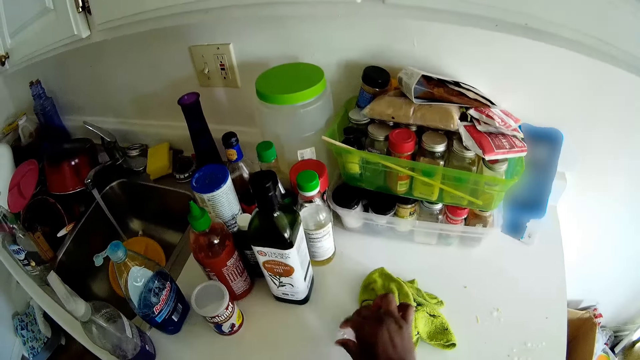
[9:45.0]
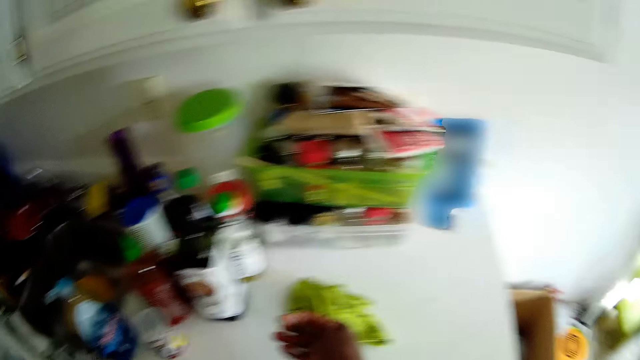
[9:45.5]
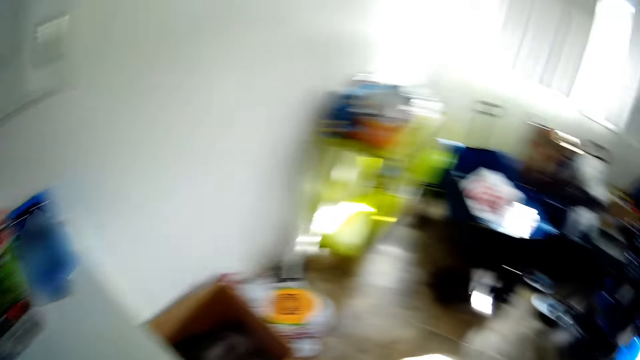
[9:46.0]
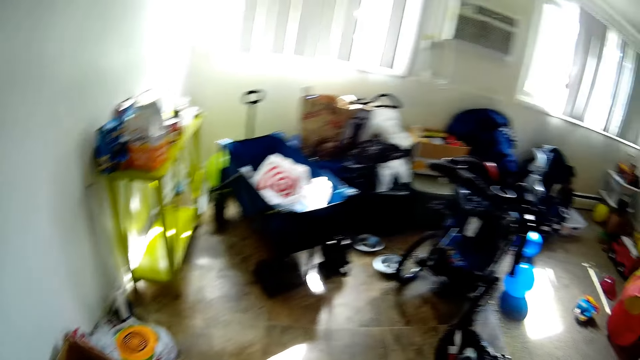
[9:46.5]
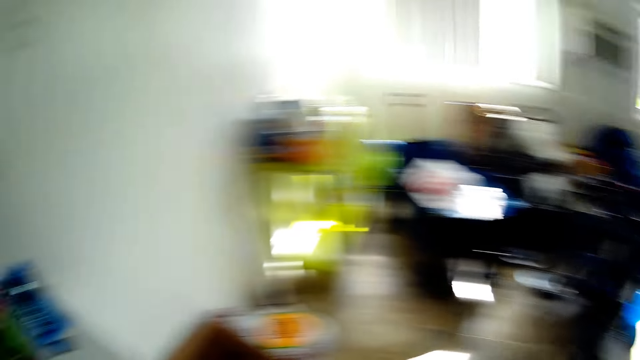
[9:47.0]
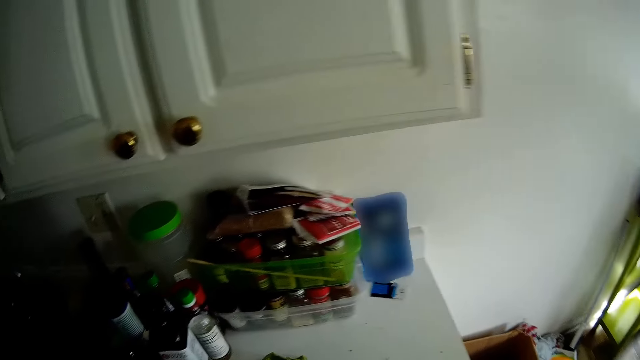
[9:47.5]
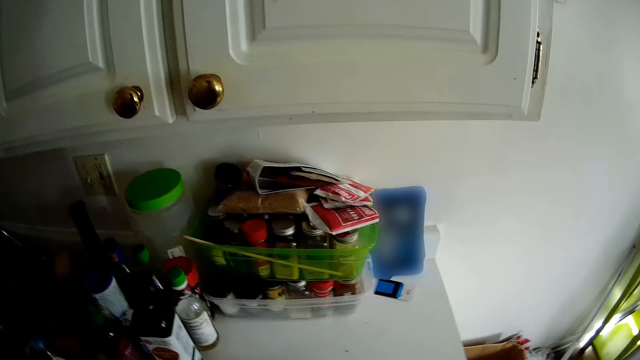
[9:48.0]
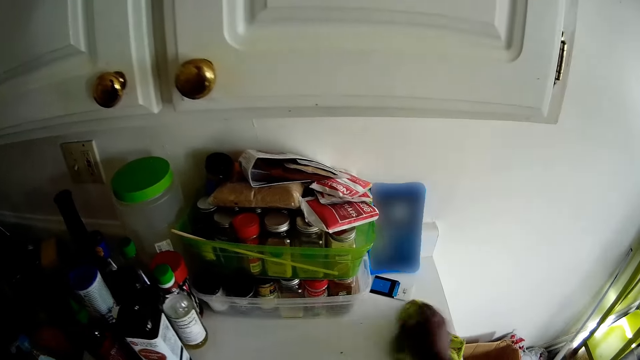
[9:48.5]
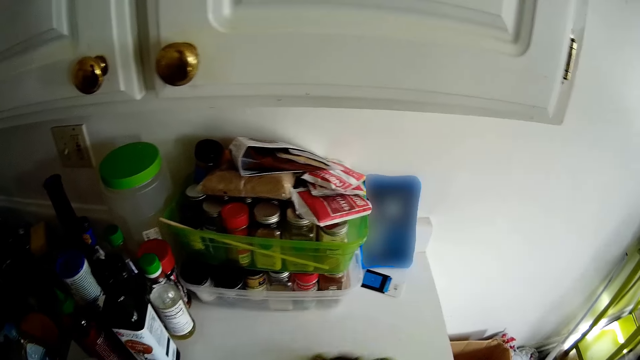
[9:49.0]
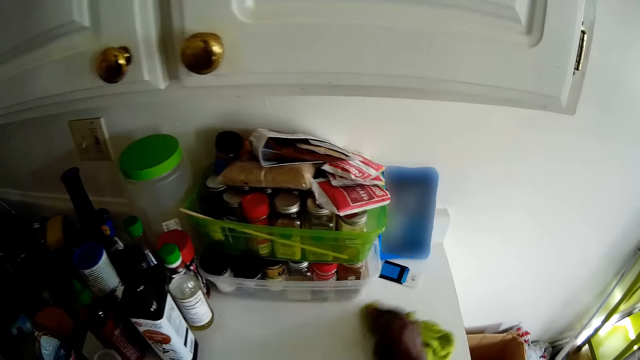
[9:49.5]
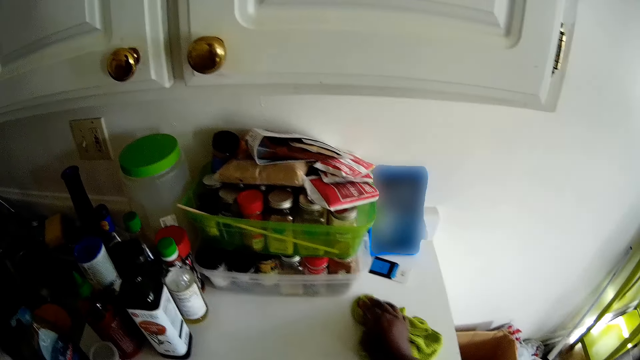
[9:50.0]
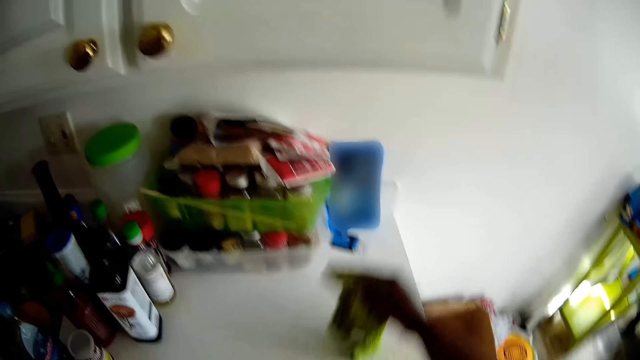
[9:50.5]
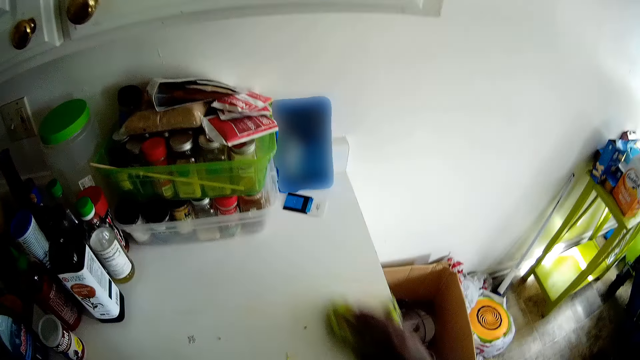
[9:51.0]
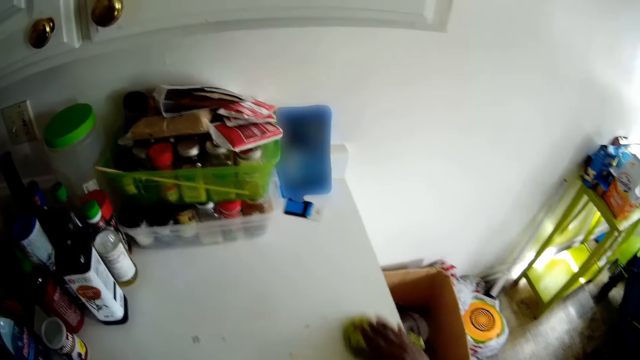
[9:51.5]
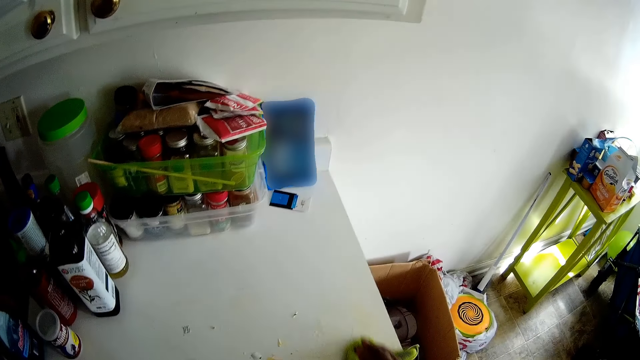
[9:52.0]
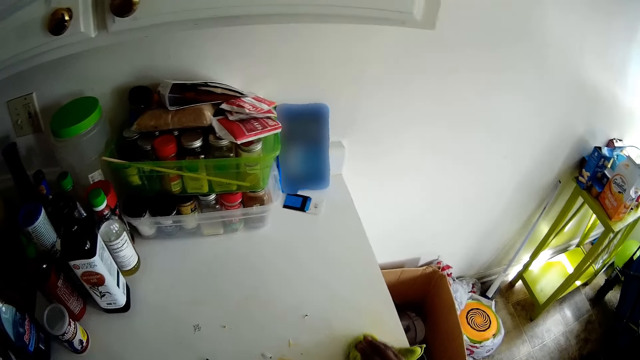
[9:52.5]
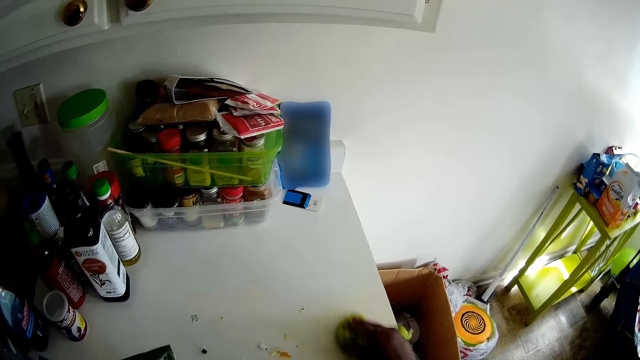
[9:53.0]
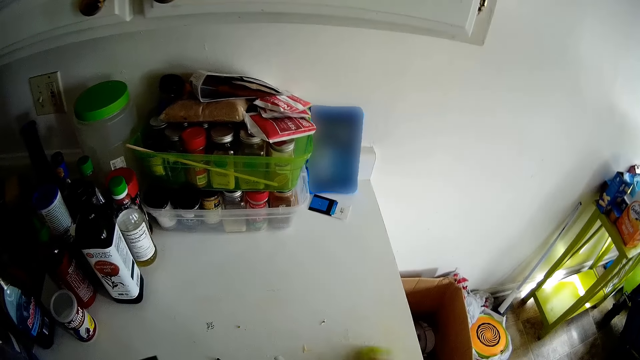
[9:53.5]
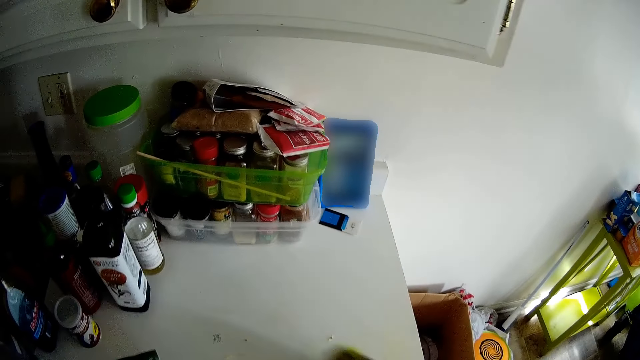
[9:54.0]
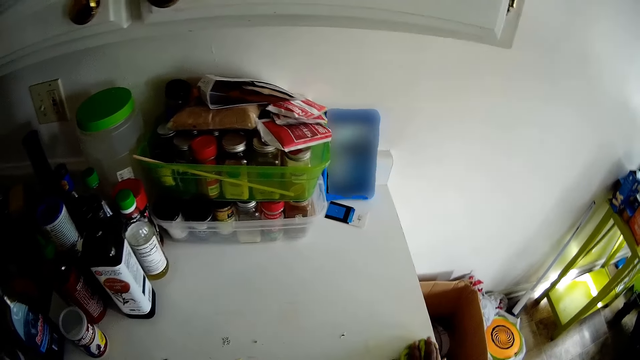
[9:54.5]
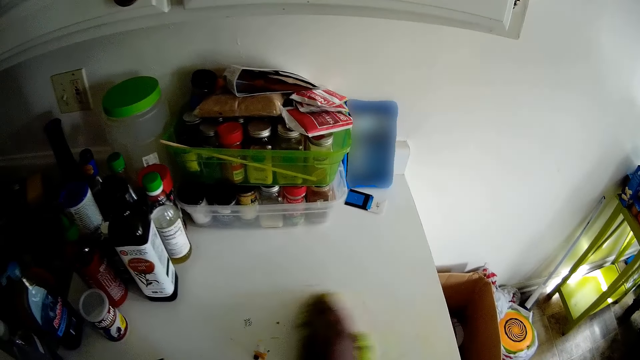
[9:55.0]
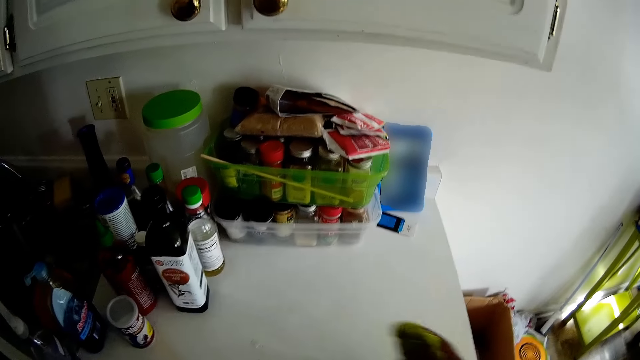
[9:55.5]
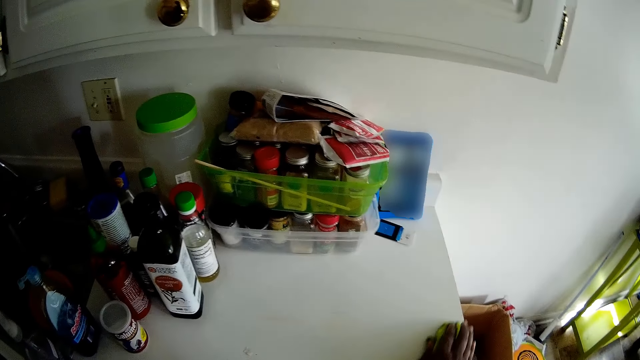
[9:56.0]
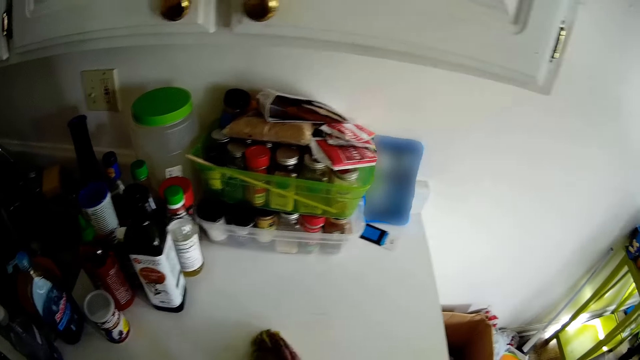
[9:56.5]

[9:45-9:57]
The camera wearer drops the towel on the top of the kitchen cabinet with her right hand. She picks a piece of dirt from the top of the kitchen cabinet with her right hand. She throws the dirt. She wipes the top of the kitchen cabinet with the towel in her right hand.

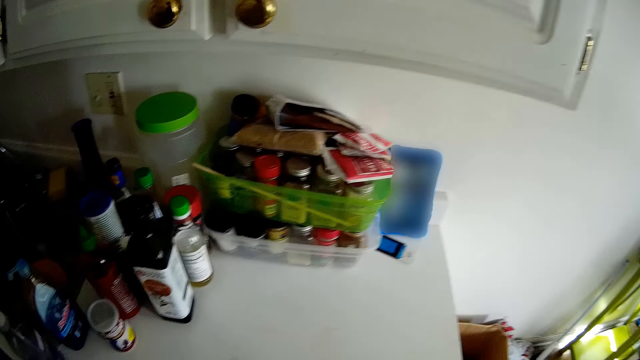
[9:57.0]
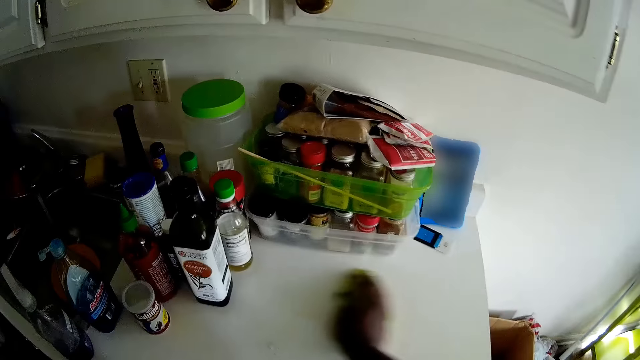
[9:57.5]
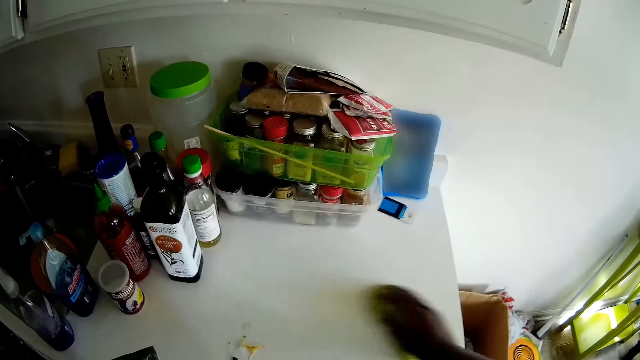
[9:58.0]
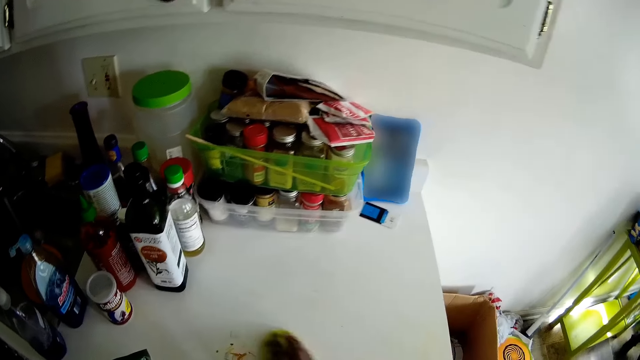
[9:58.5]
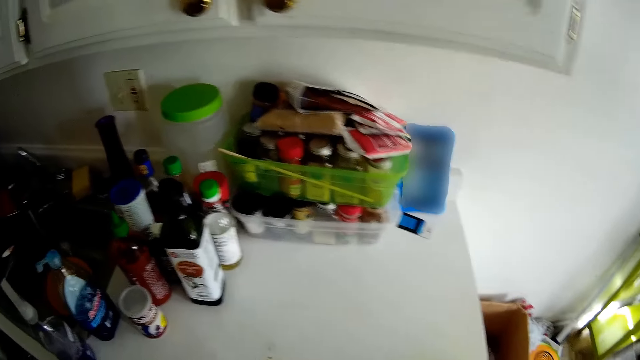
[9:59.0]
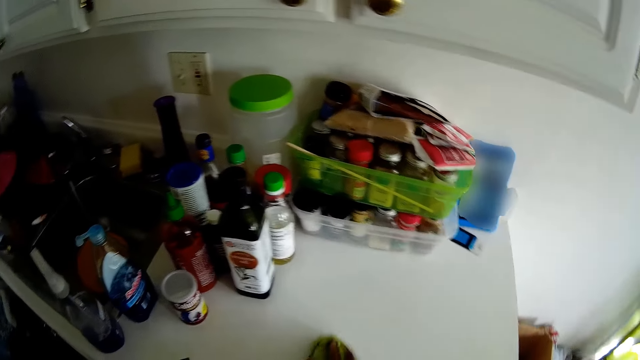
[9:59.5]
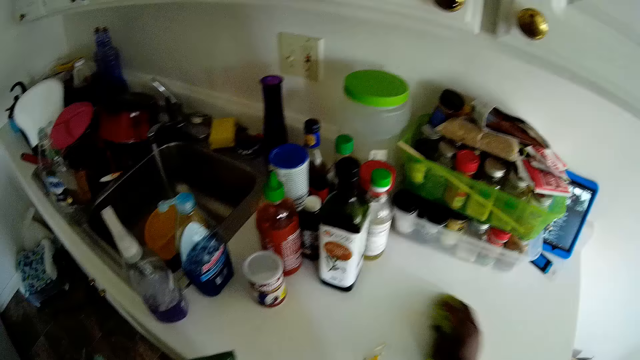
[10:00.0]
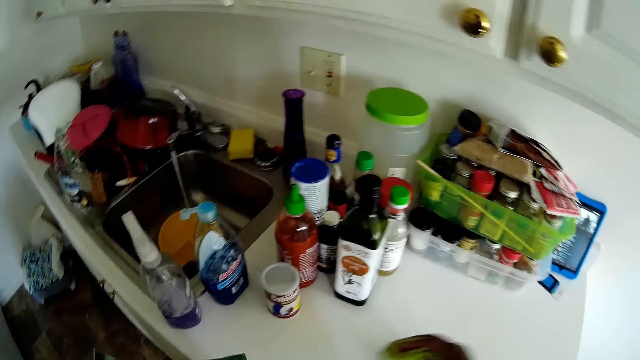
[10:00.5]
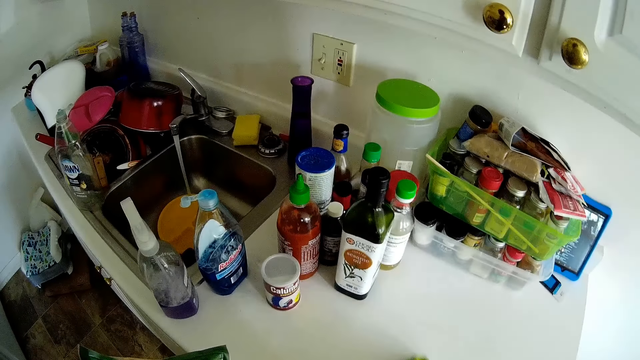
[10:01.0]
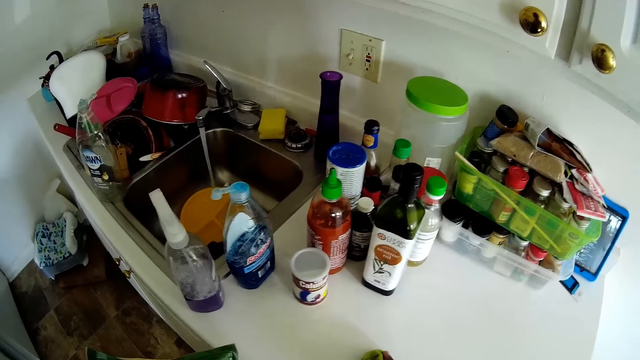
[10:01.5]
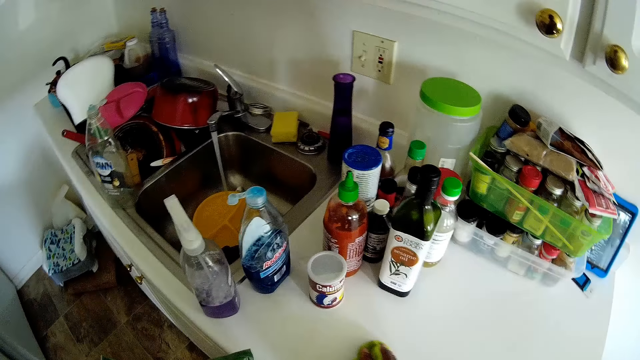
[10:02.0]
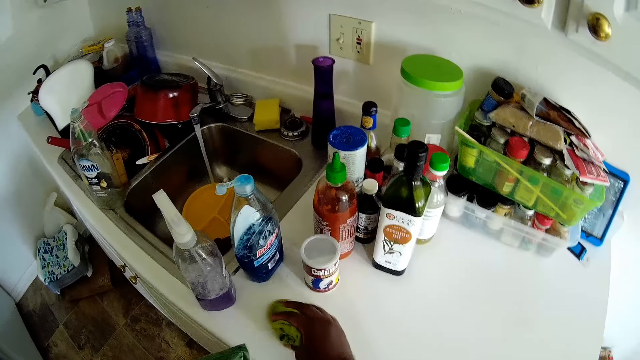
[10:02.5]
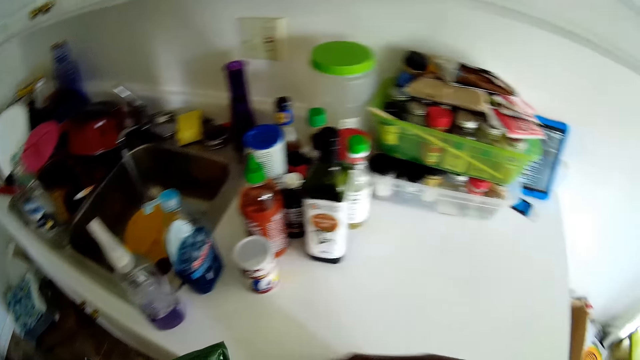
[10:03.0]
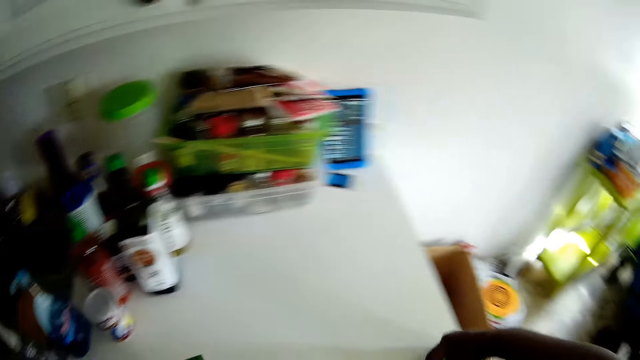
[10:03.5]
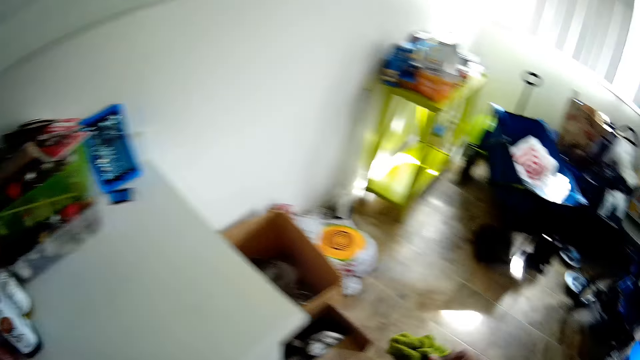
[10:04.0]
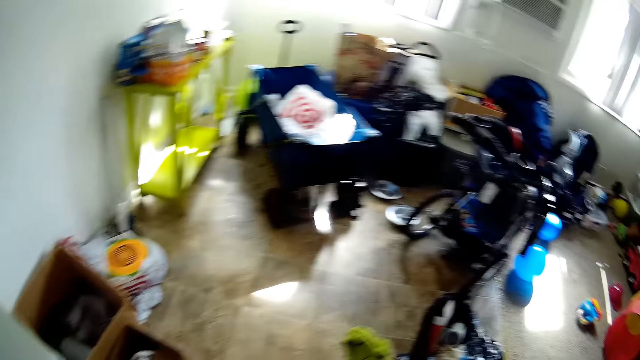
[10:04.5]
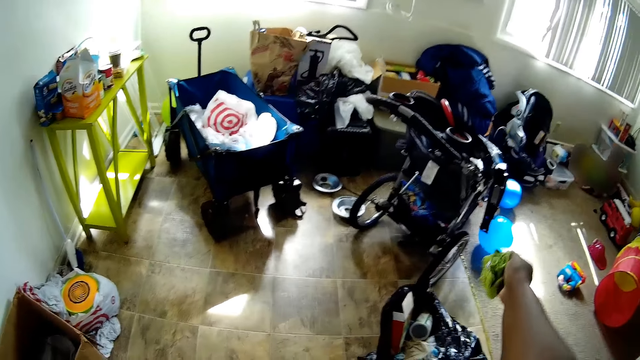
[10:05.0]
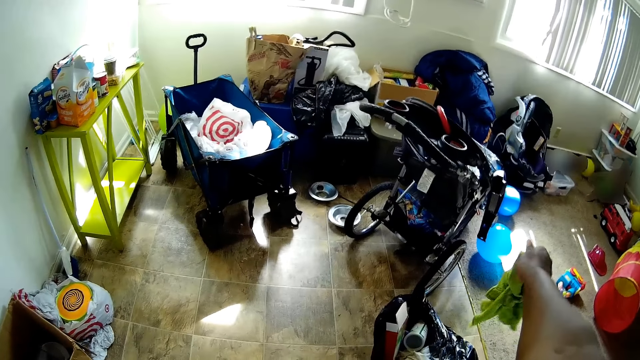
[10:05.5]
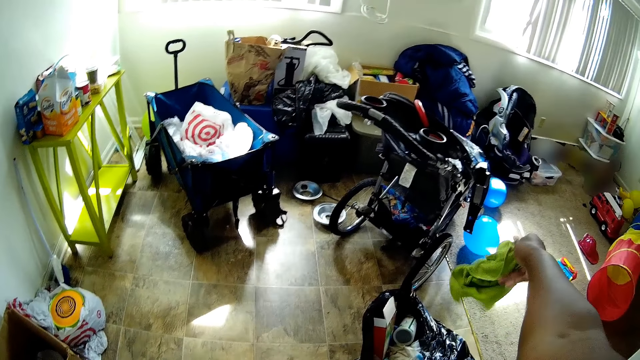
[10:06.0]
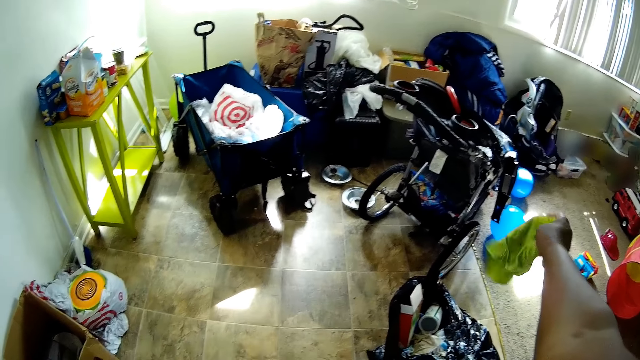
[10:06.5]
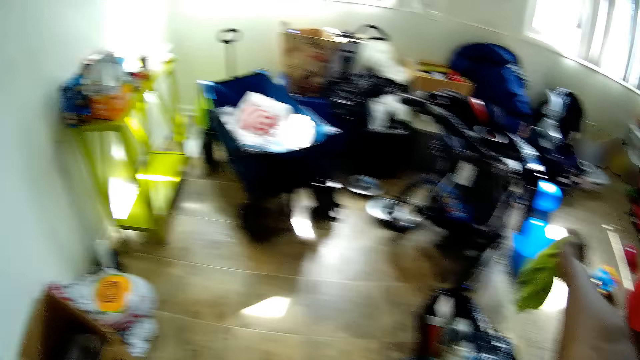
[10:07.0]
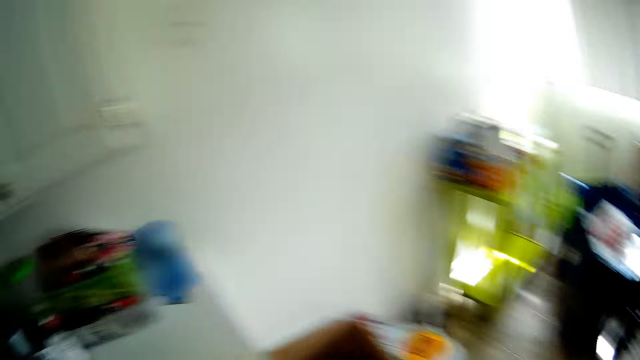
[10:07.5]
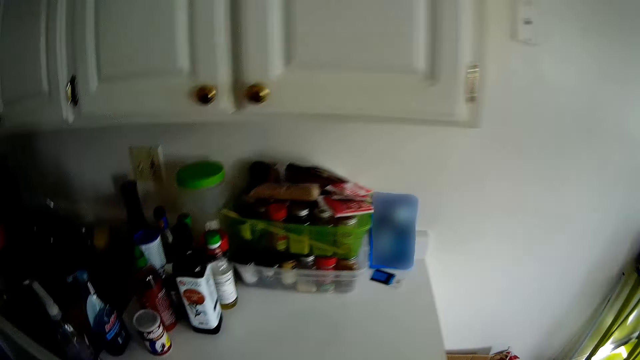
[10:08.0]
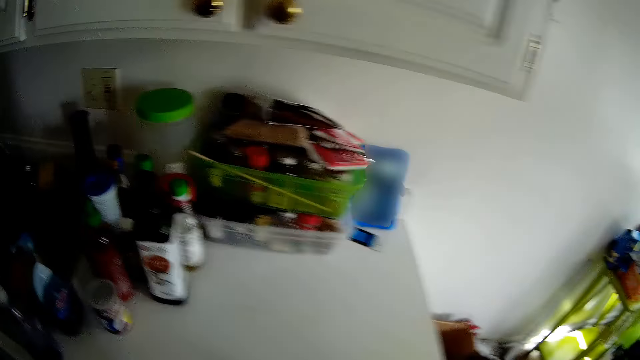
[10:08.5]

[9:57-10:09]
The camera wearer puts the dirt in the paper. She shakes dirt from the towel into a trash bag on the floor with her right hand.
